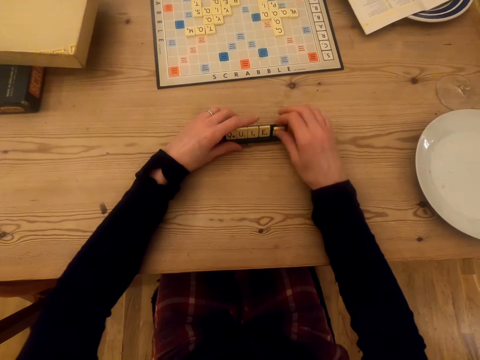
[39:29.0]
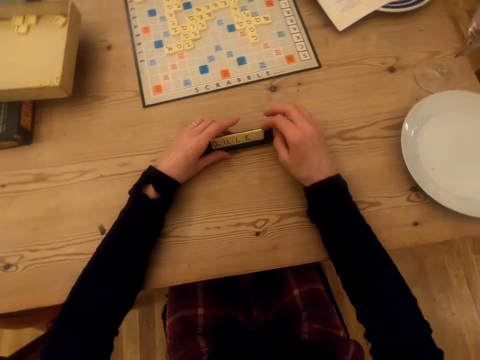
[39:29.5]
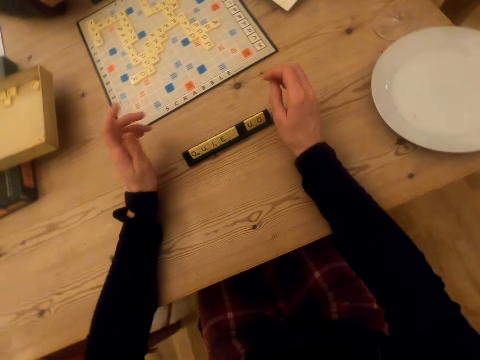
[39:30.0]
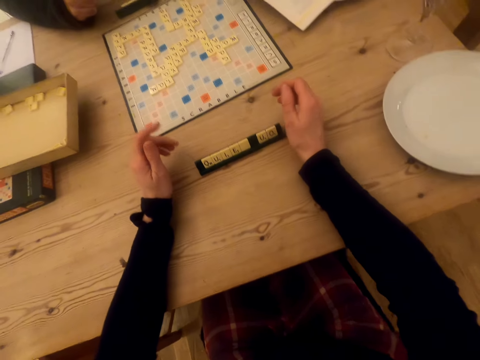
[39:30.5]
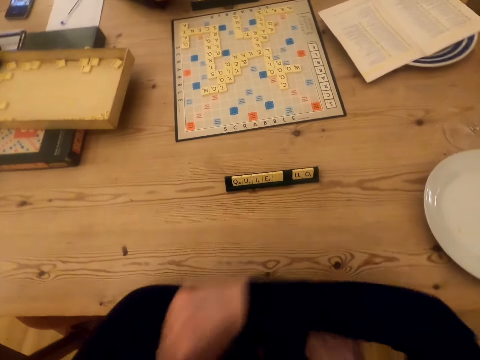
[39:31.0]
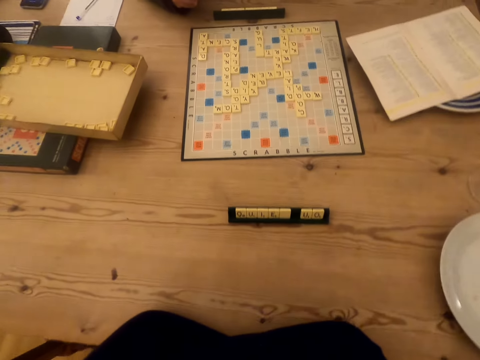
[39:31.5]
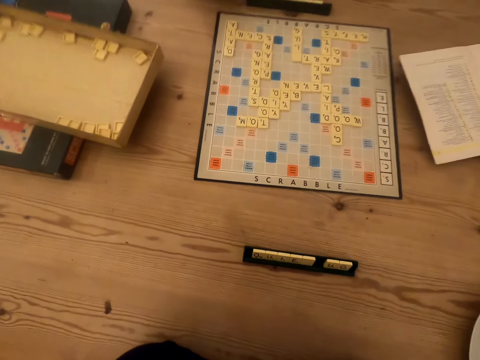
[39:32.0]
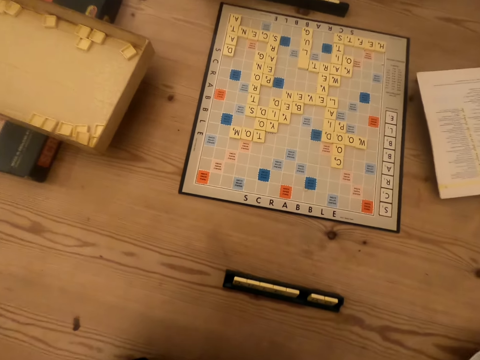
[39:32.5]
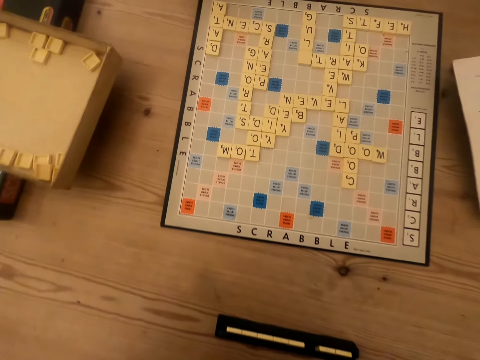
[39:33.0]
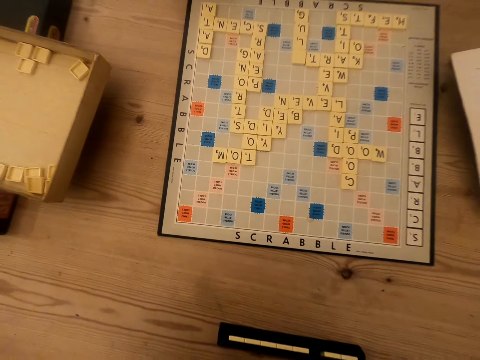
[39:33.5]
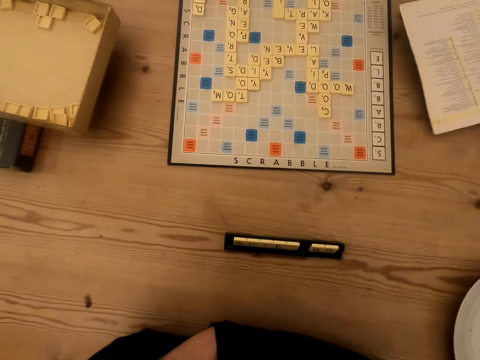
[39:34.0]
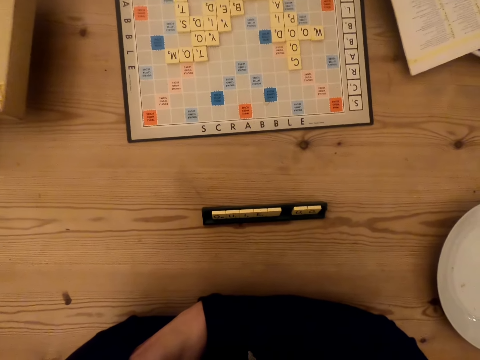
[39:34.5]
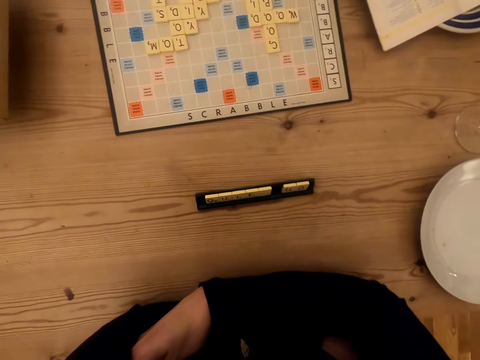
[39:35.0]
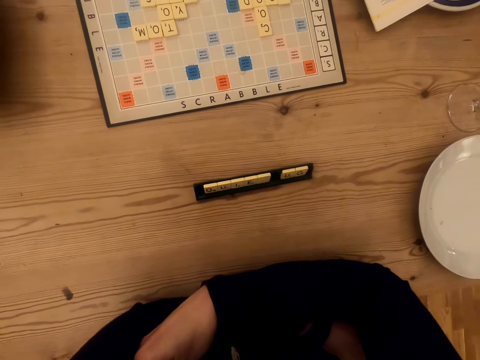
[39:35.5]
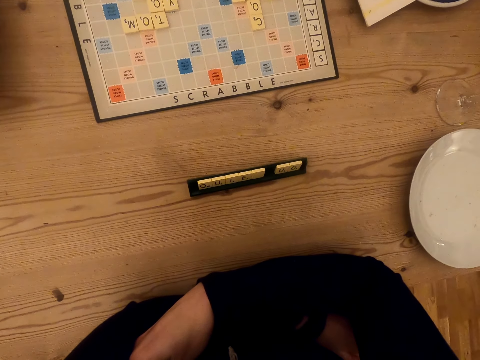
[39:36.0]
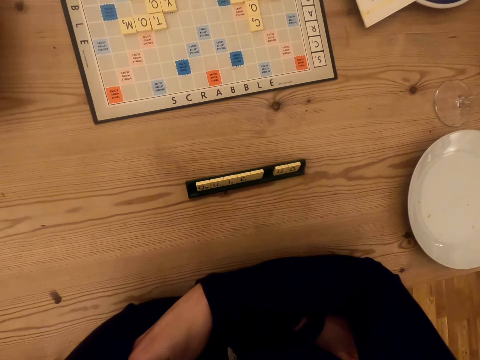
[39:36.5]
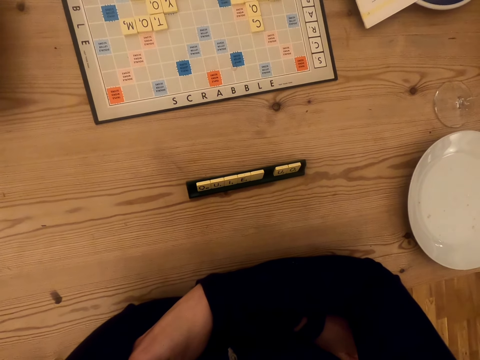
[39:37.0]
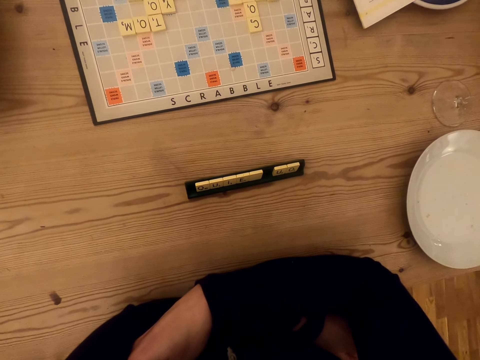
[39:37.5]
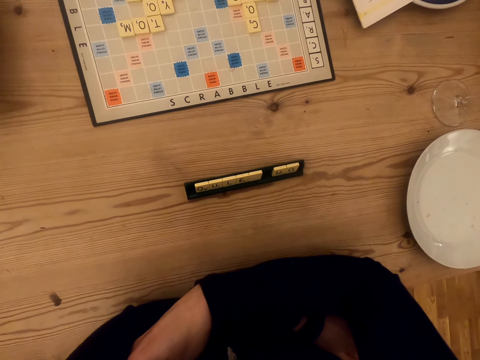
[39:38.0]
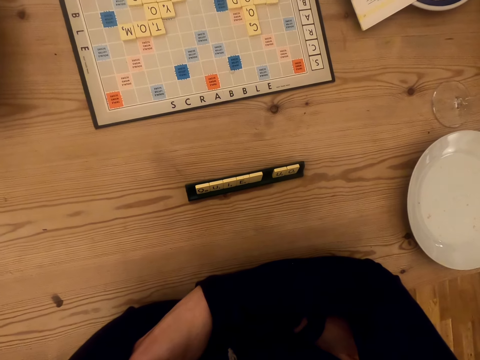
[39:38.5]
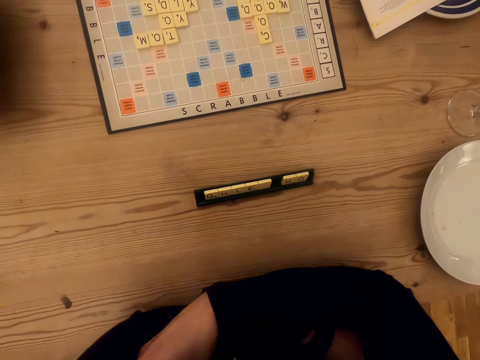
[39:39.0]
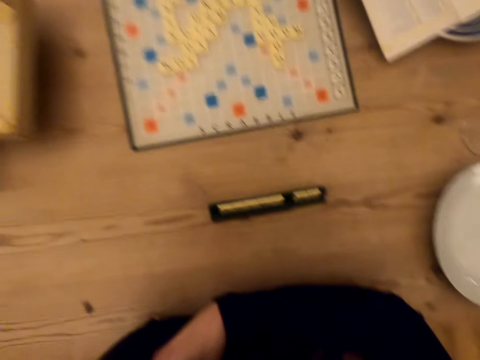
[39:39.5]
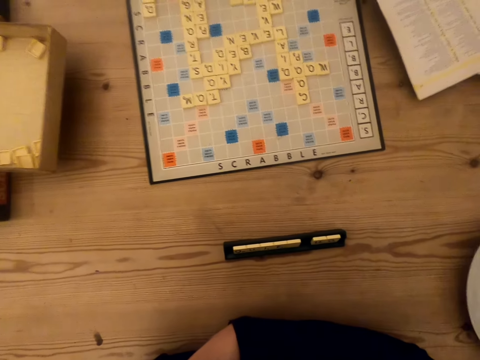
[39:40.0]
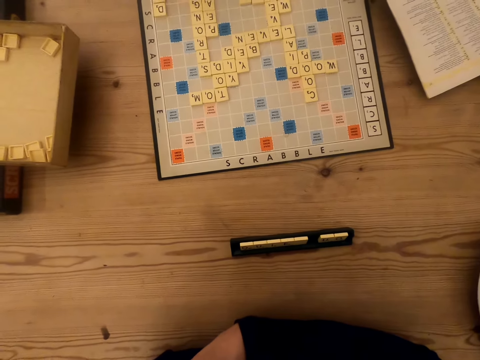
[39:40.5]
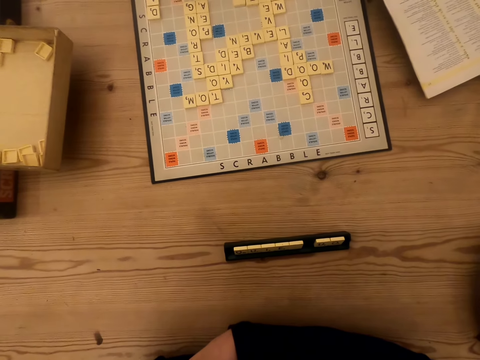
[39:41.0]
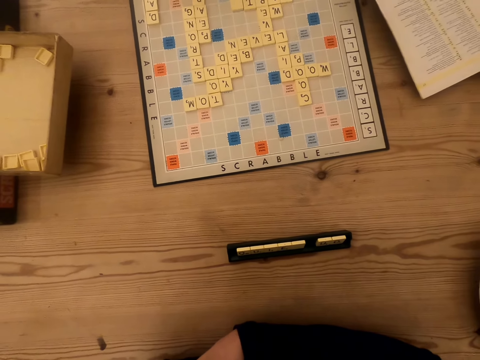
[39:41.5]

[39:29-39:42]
The camera wearer looks at the scrabble board.

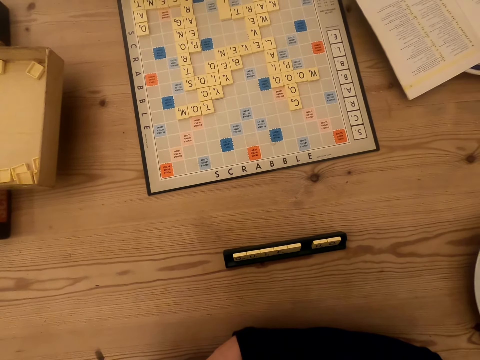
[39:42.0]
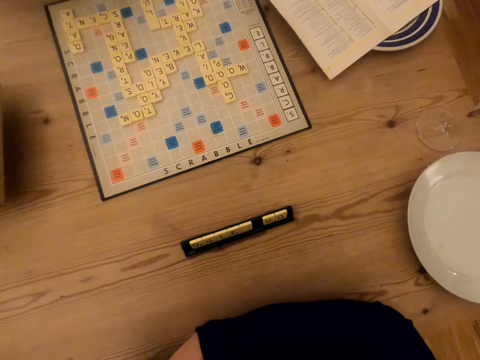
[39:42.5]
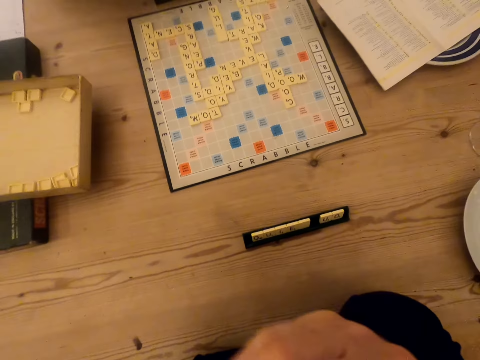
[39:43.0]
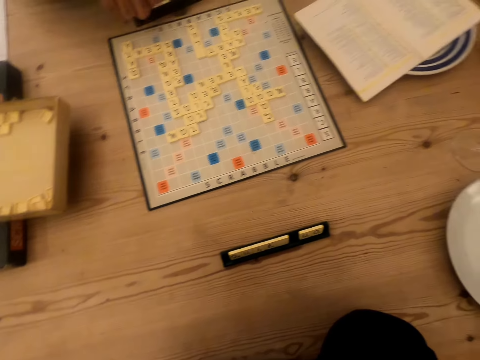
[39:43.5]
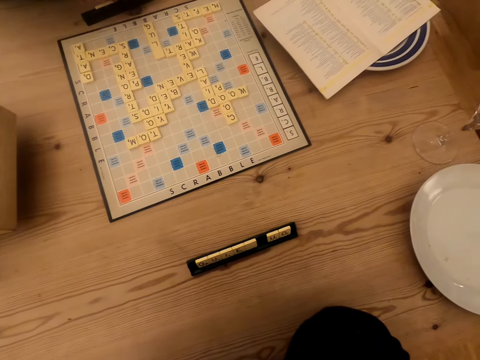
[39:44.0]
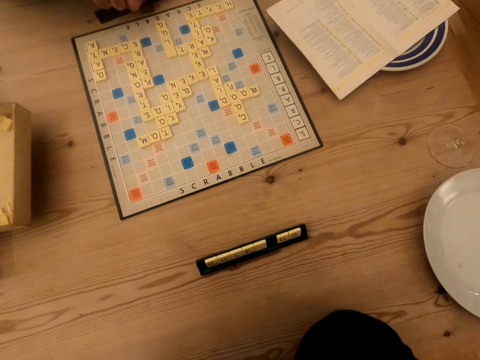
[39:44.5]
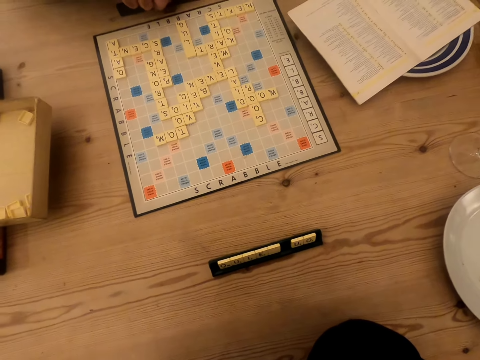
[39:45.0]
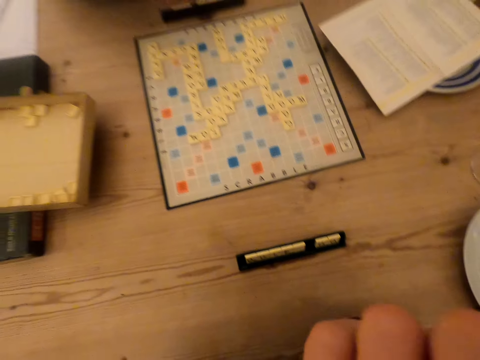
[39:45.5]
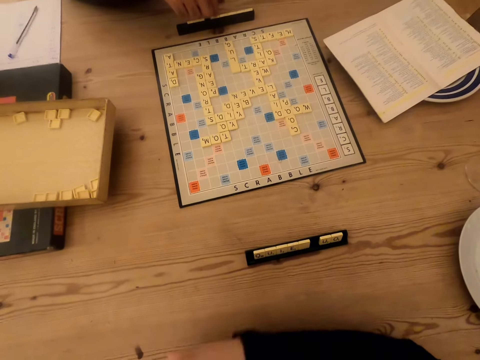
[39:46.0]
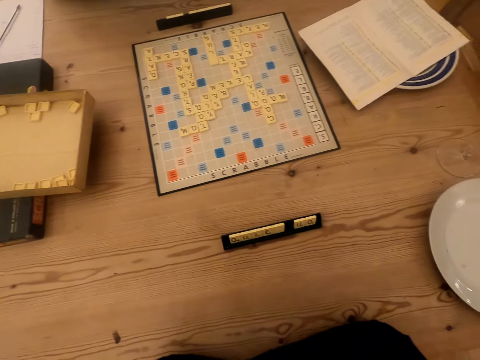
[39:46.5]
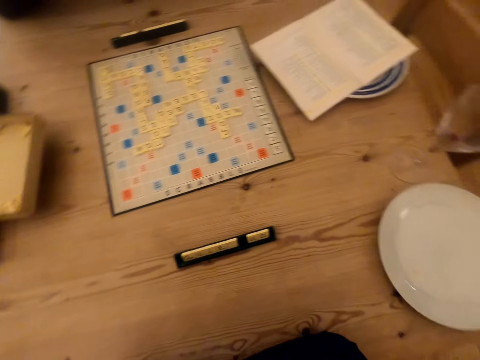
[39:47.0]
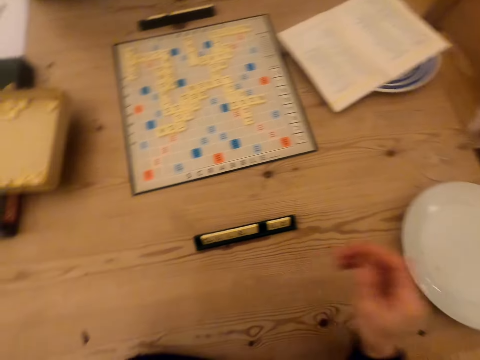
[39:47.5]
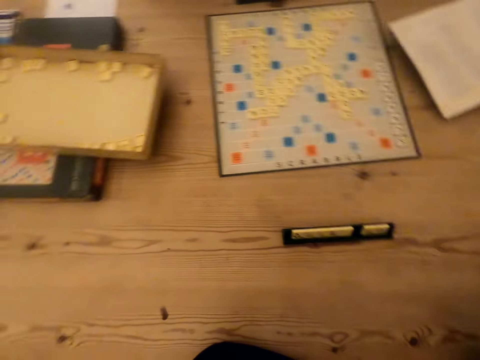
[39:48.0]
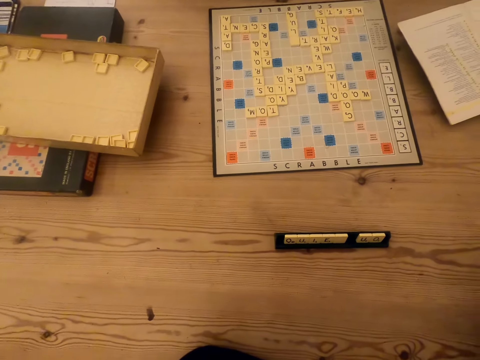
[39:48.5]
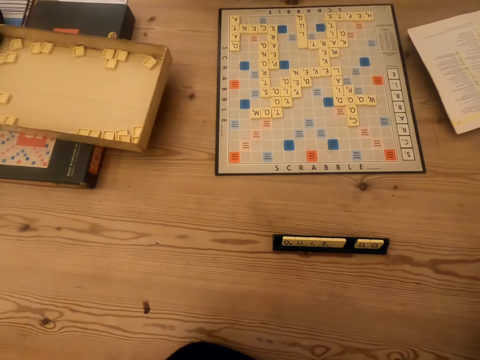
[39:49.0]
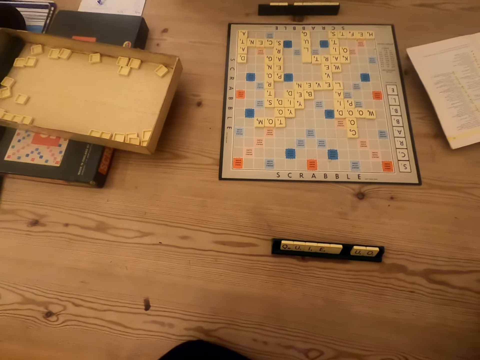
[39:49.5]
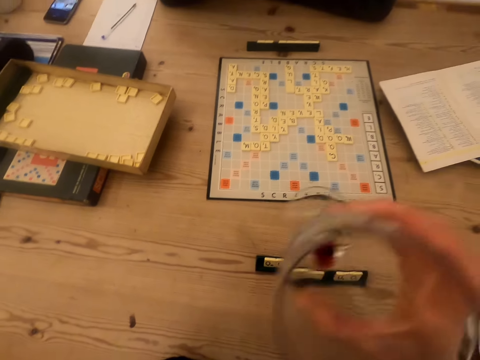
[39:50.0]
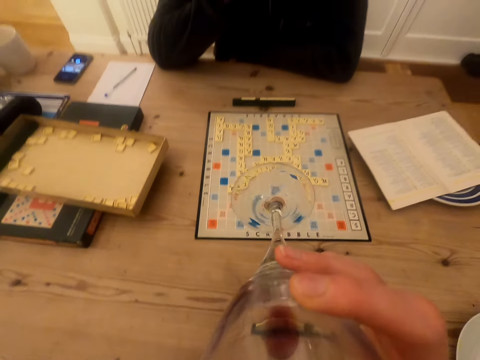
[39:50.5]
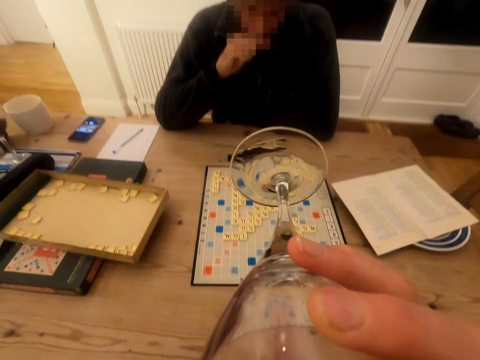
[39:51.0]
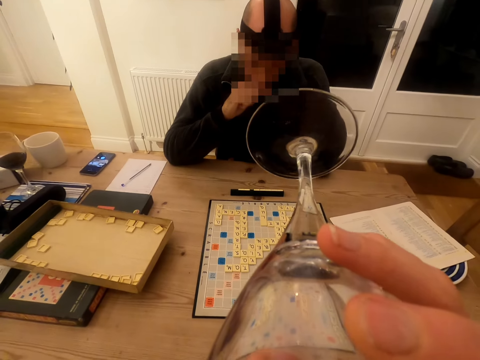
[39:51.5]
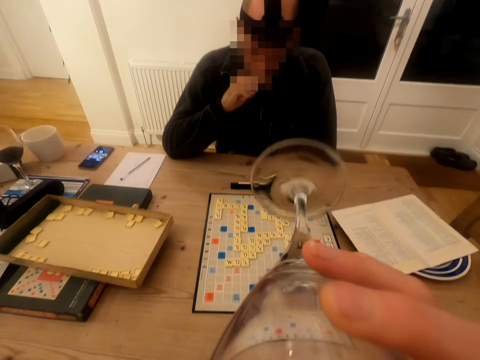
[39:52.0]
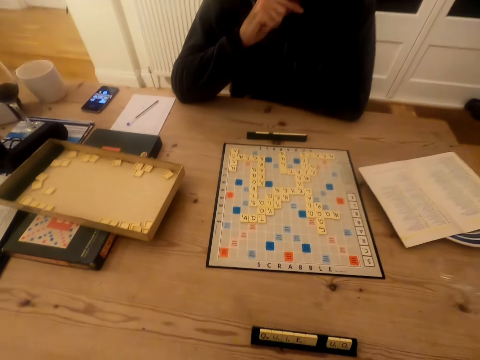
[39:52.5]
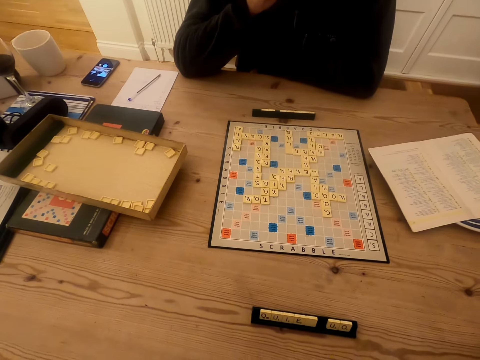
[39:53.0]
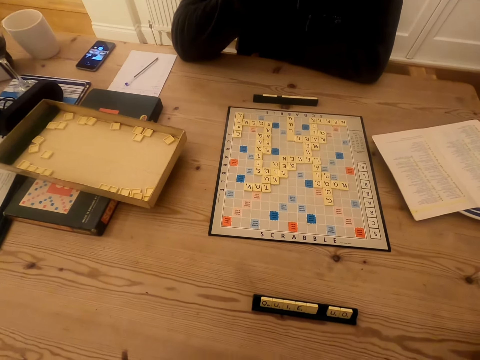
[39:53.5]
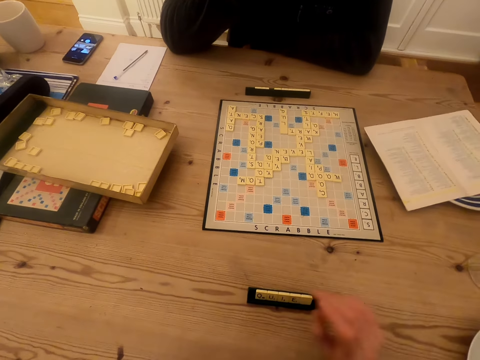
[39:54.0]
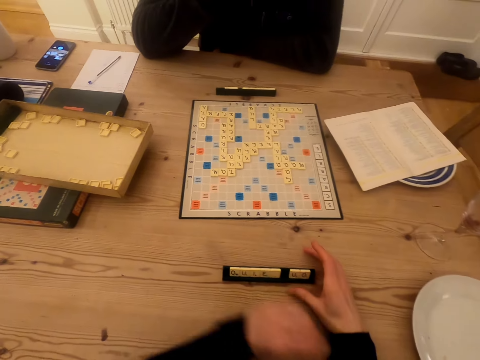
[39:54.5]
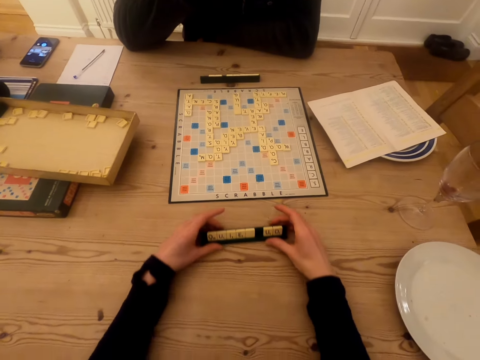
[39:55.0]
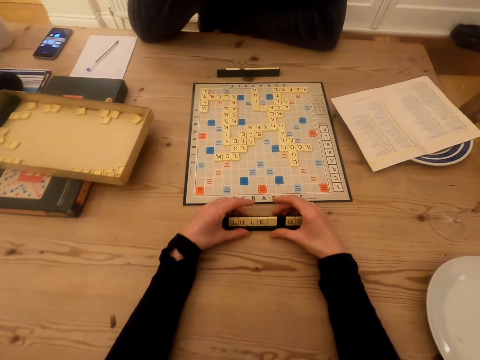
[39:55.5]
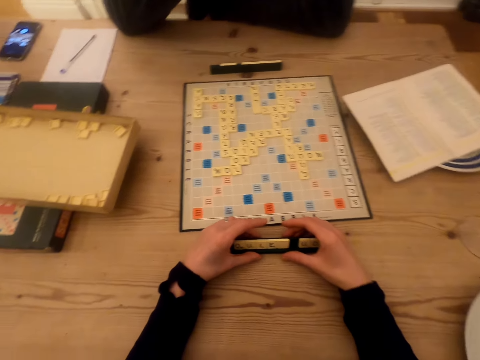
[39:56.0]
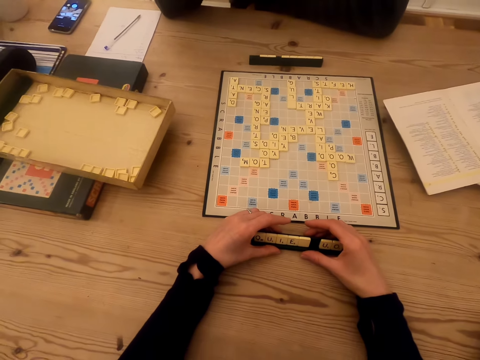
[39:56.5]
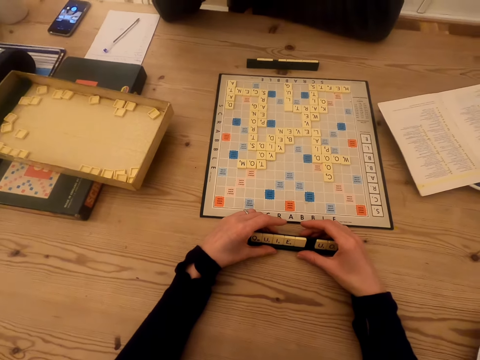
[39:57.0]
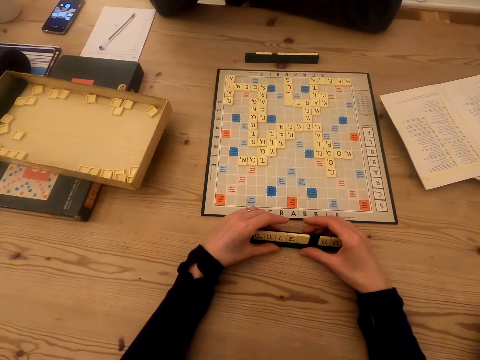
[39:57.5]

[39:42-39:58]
The camera wearer looks at the scrabble board. A man touches the chalkboard tile place card holder. The camera wearer raises the hand. They look around. They look at the scrabble board. They pick up a glass of wine. They drink the wine. They look at the scrabble board. They put the glass of wine on the table. They push the chalkboard tile place card holder. They push the wood scrabble tile. They look at the tile on the chalkboard tile place card holder.
